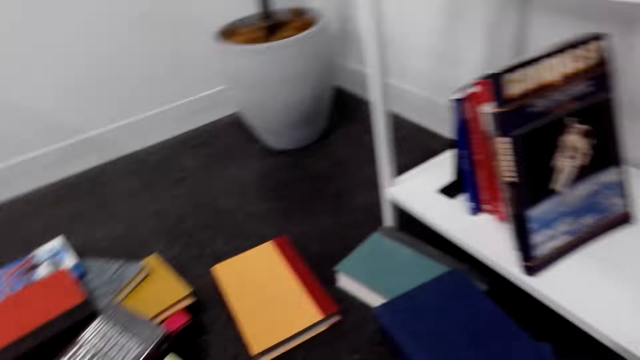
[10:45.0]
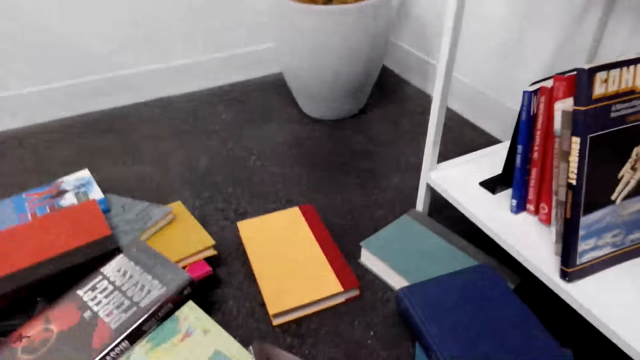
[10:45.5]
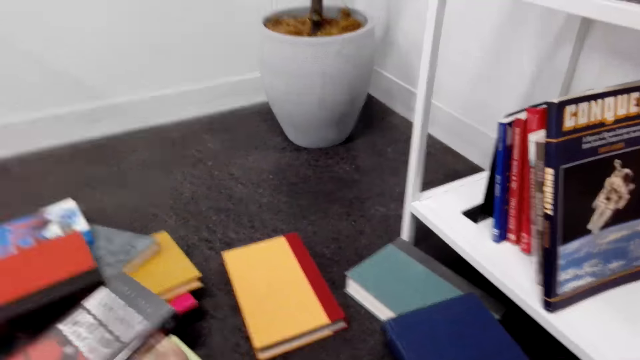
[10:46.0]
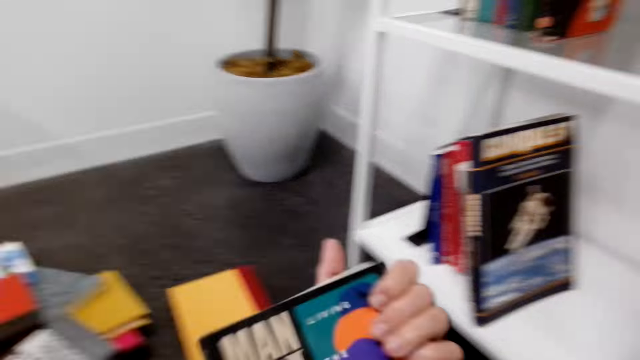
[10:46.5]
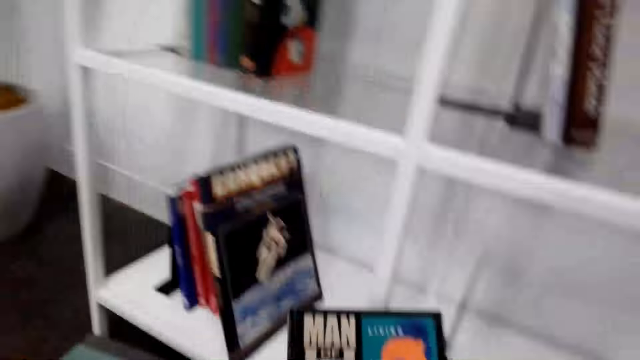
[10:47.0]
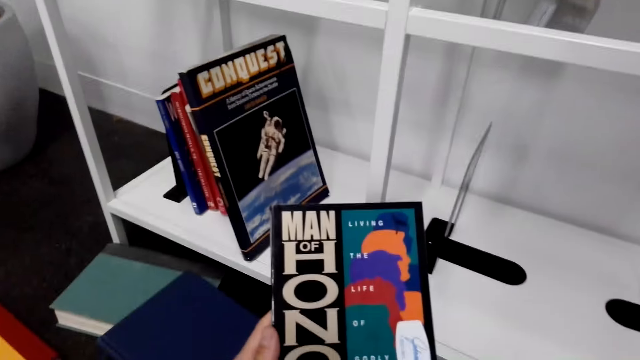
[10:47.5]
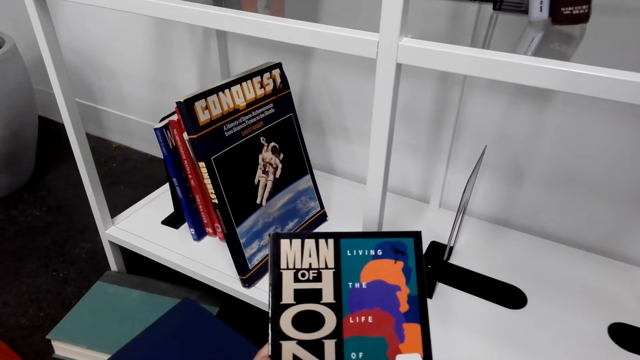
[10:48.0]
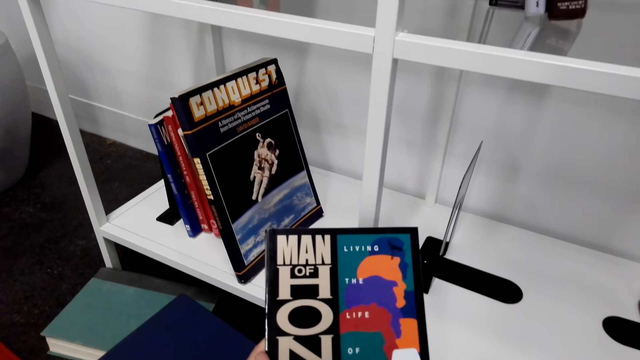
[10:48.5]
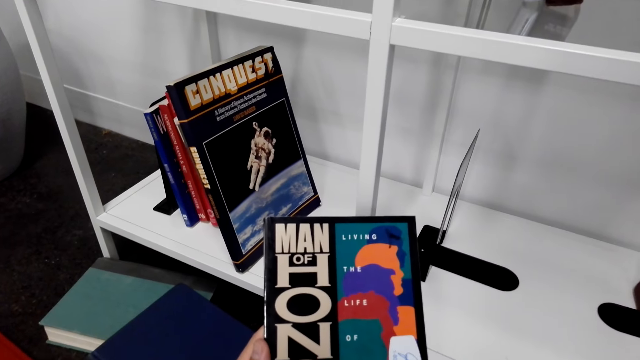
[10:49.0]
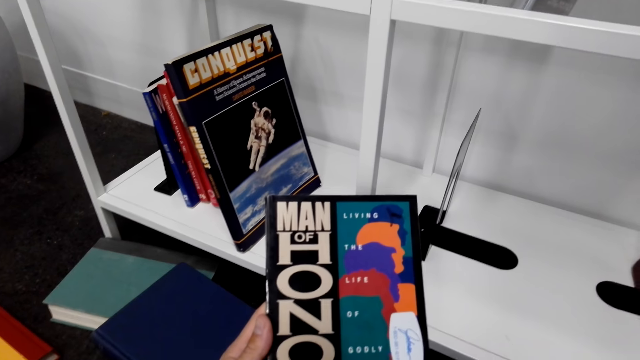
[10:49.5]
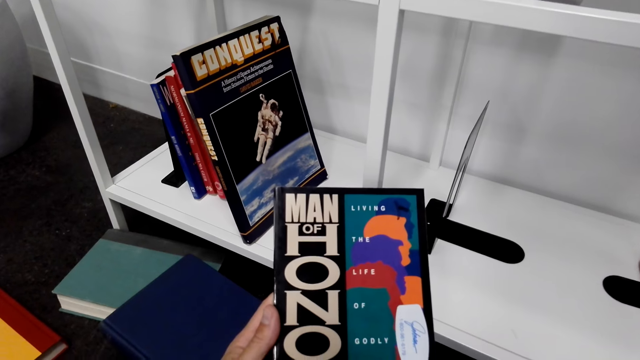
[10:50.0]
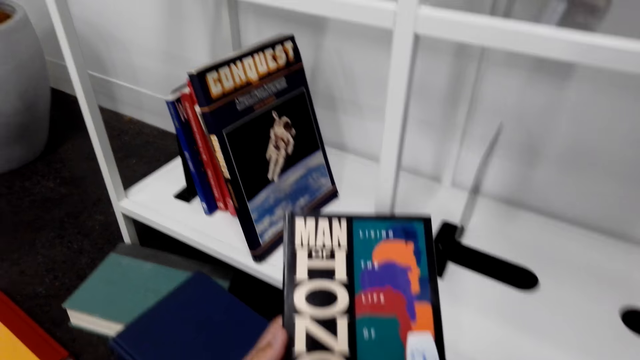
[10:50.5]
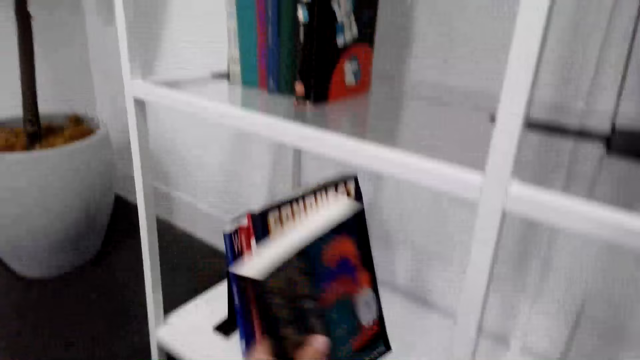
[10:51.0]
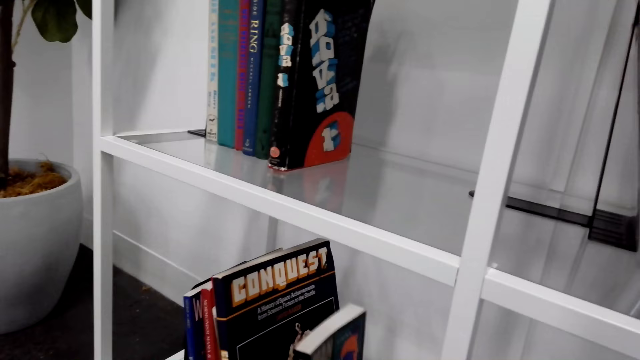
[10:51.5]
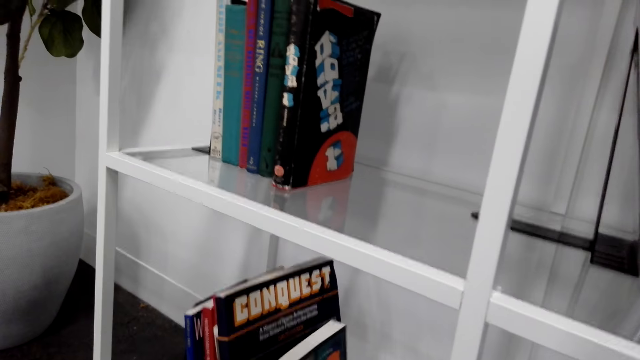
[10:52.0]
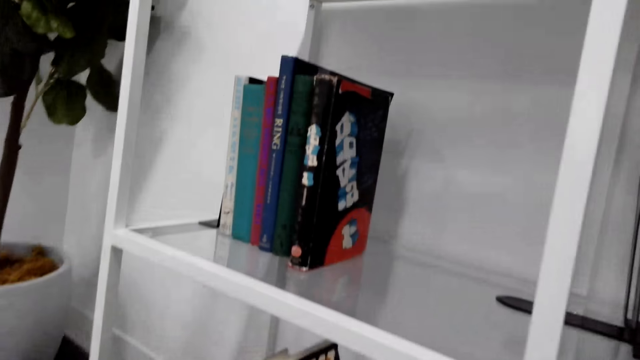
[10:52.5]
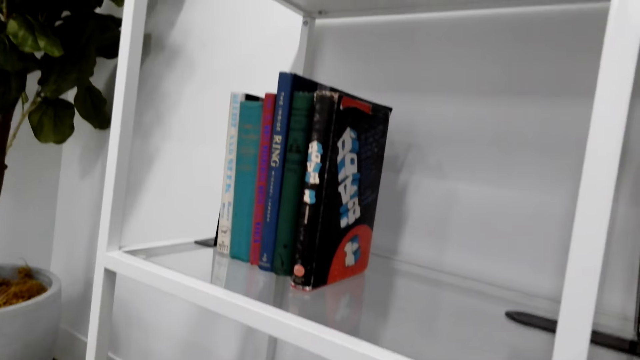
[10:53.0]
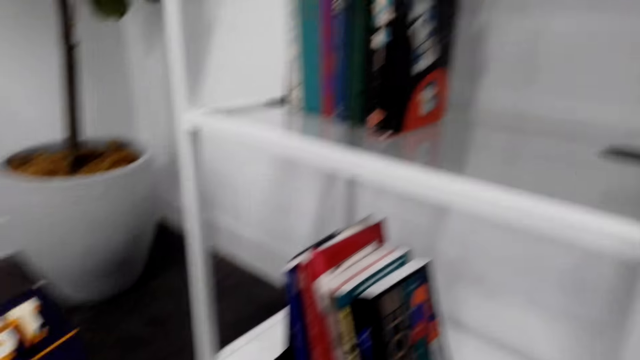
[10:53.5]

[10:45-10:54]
The camera wearer picks up a book from the floor. They stare at the book. They arrange the book on the bookshelf.

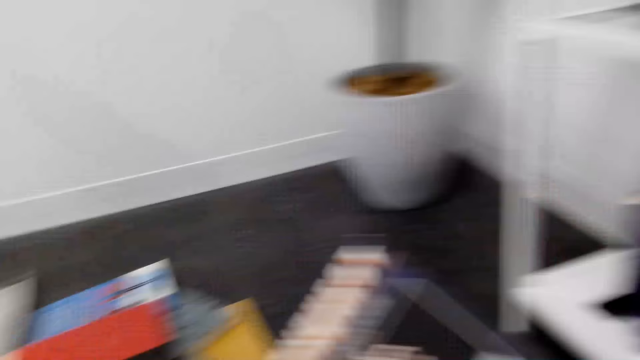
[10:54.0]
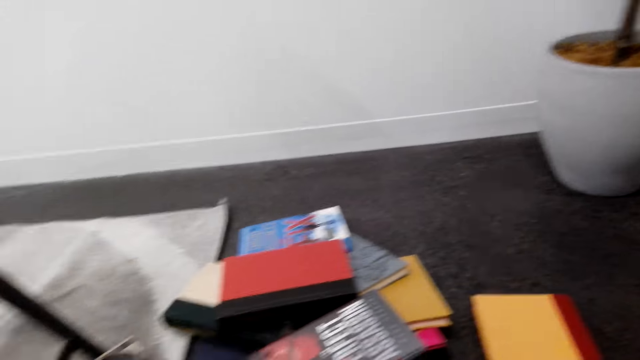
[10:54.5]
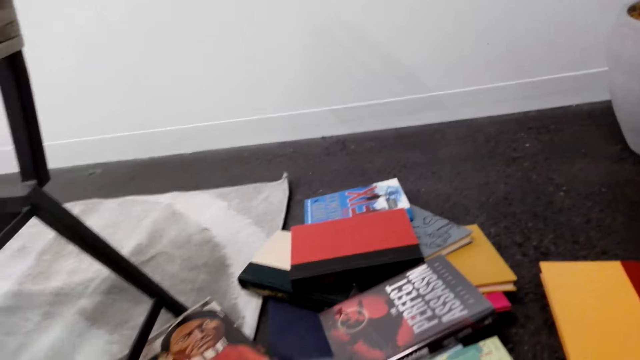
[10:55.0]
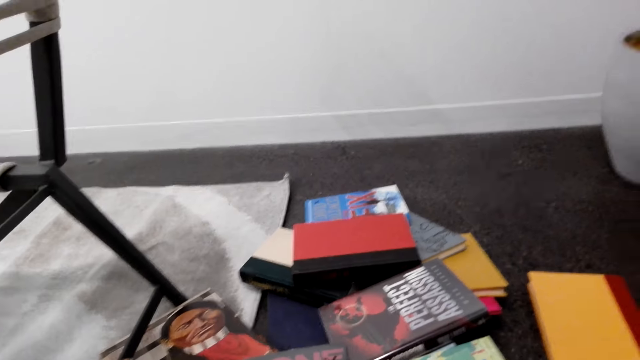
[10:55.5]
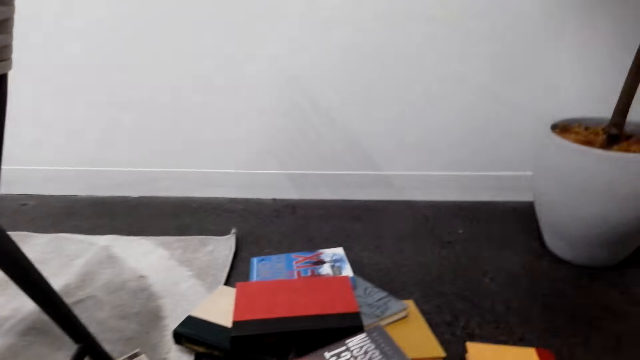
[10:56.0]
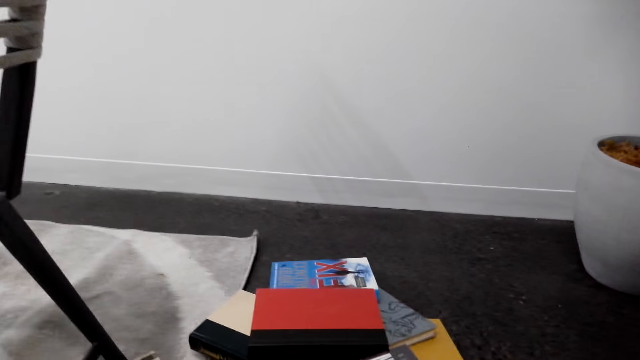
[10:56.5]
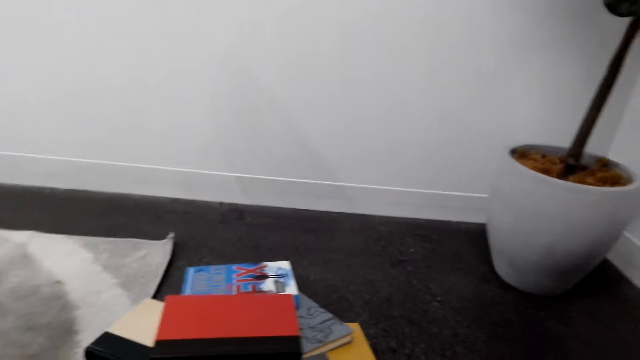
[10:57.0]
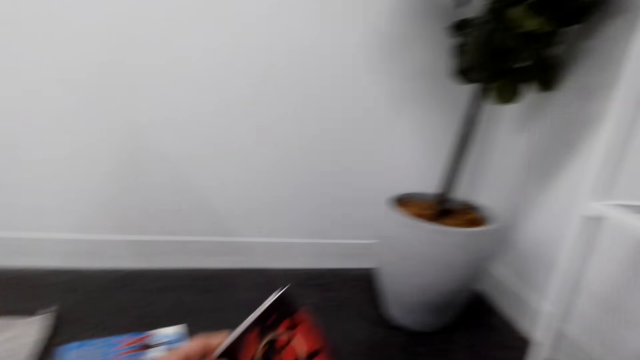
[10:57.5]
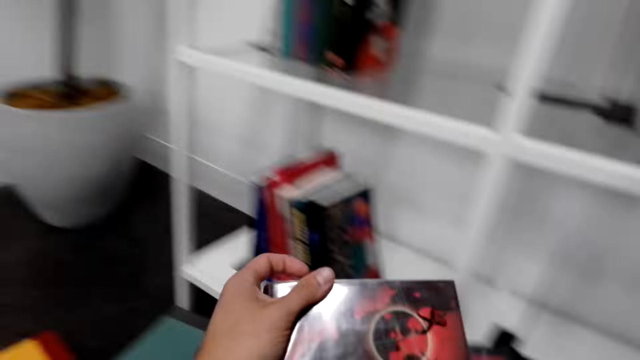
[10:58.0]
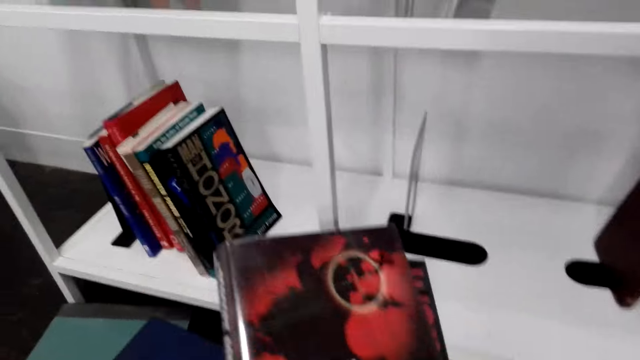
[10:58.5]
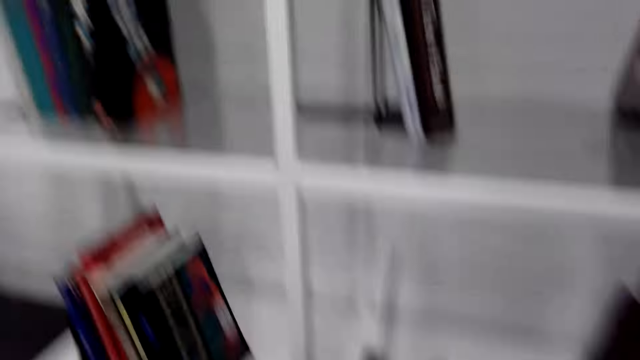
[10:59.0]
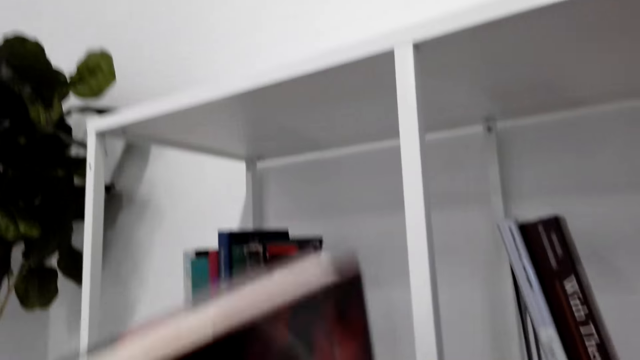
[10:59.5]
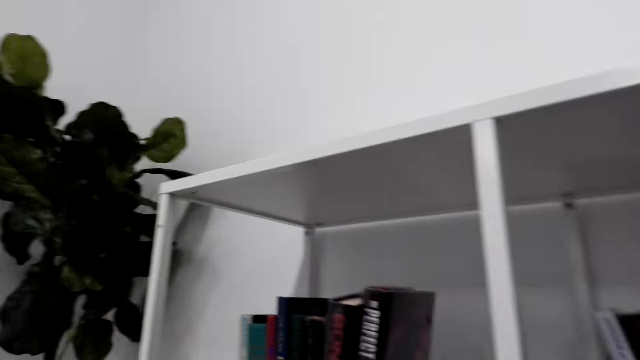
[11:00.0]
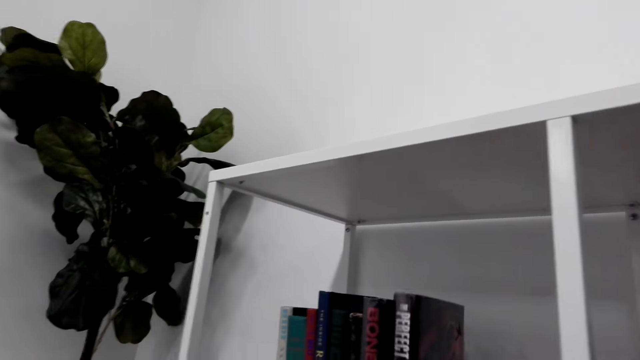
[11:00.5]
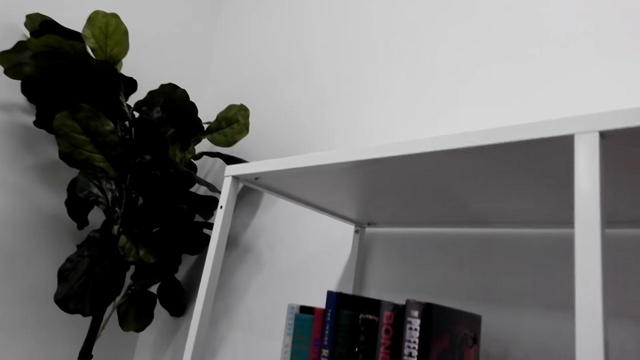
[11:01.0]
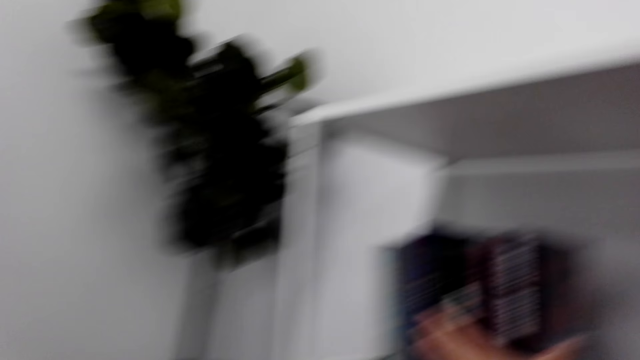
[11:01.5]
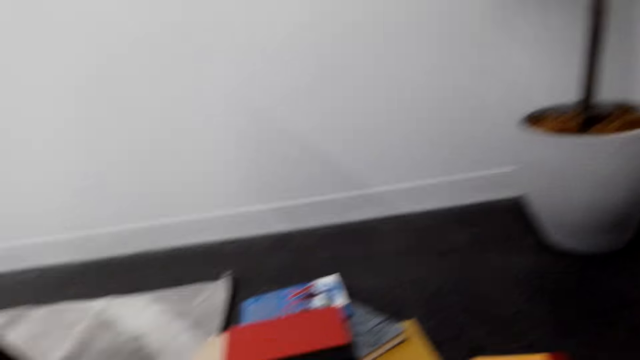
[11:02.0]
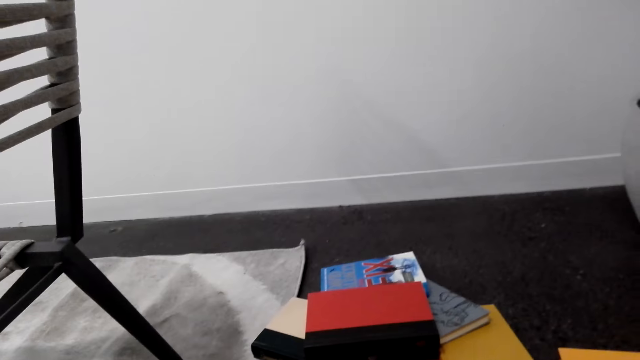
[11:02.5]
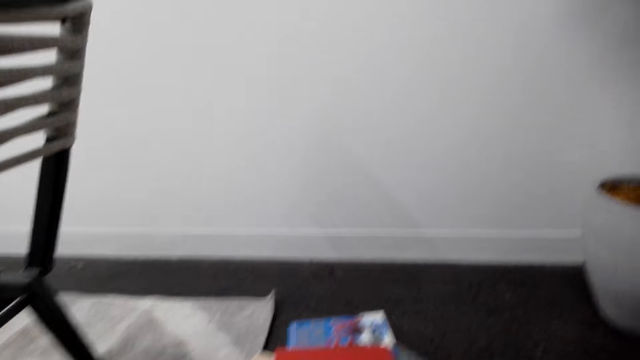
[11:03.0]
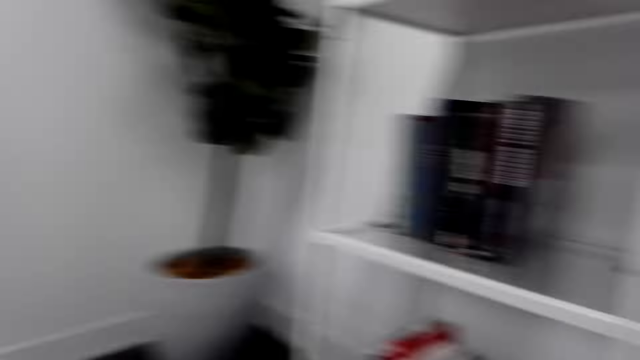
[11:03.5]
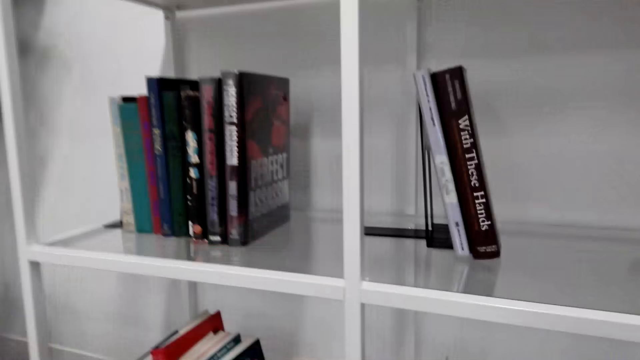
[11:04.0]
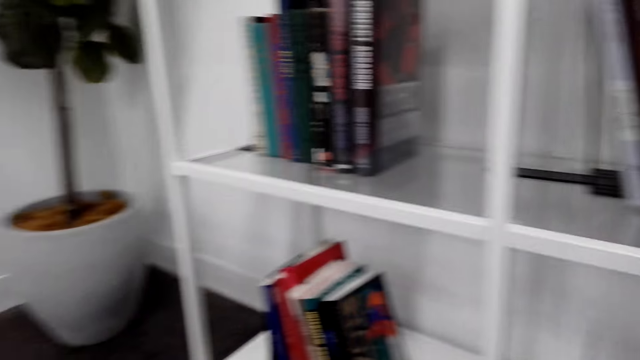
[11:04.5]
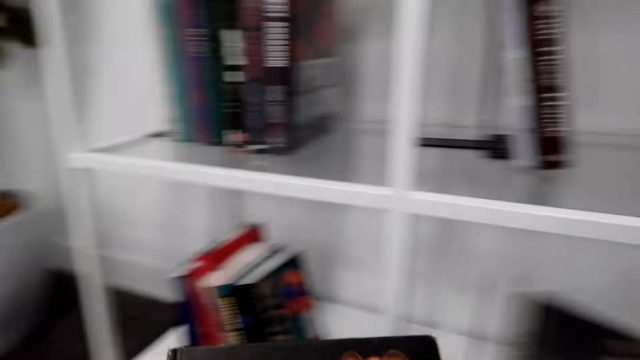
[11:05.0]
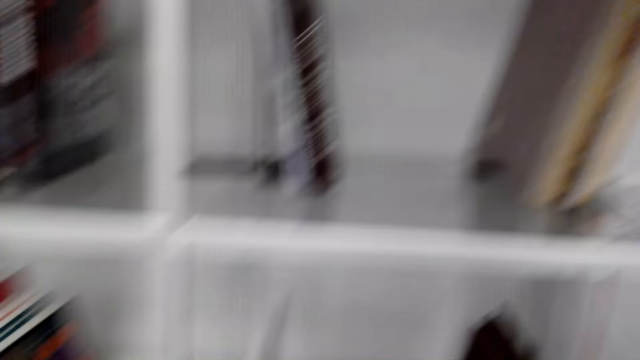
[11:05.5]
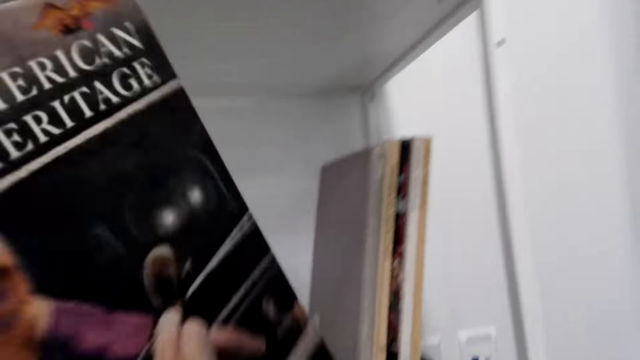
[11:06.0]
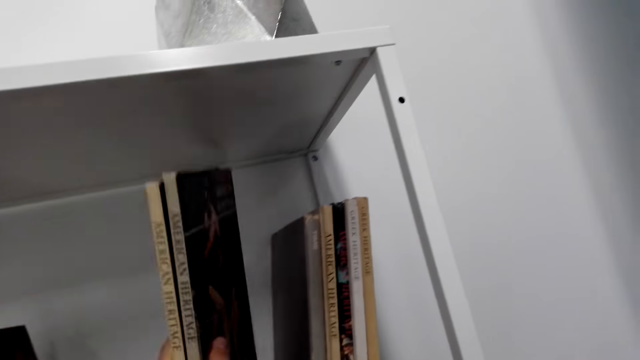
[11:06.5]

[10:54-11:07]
The camera wearer picks up a book from the floor. They stare at the book. They arrange the book on the bookshelf. They pick up books from the floor. They stare at the bookshelf. They put the books on the shelf.
